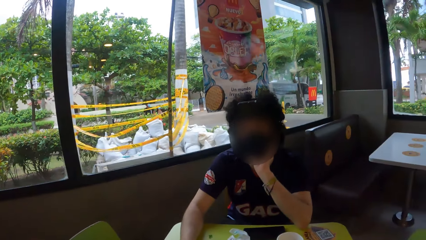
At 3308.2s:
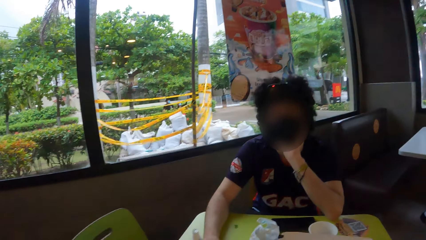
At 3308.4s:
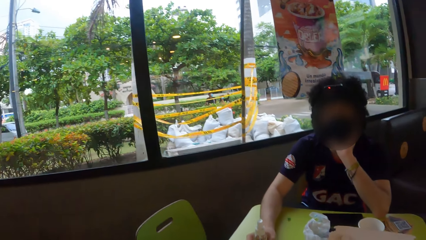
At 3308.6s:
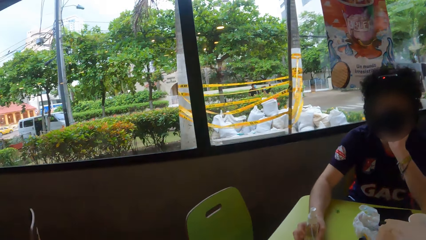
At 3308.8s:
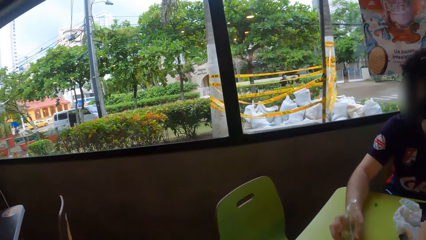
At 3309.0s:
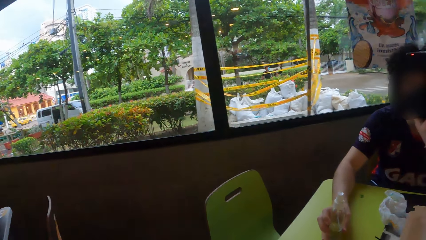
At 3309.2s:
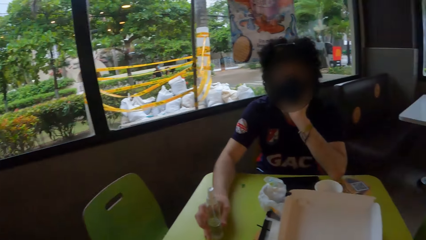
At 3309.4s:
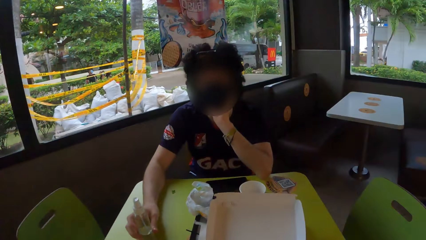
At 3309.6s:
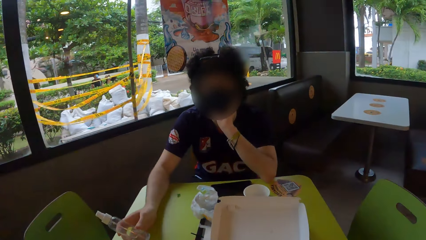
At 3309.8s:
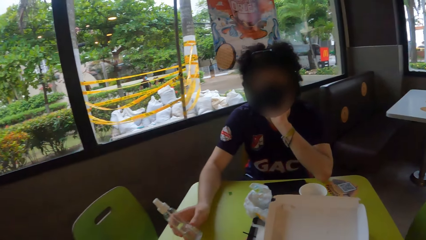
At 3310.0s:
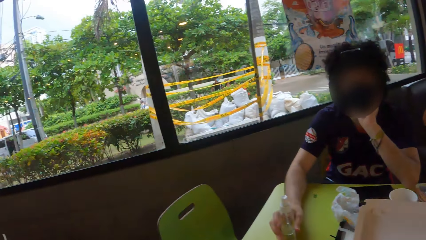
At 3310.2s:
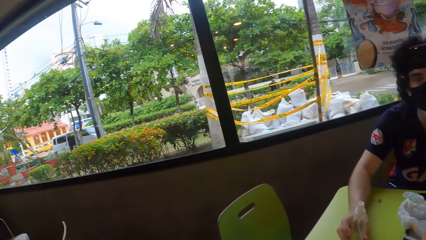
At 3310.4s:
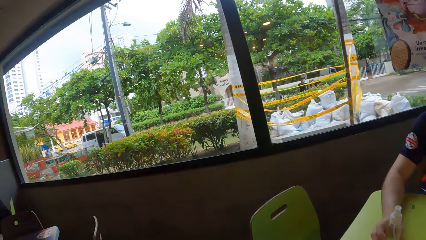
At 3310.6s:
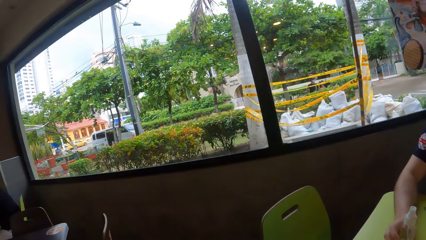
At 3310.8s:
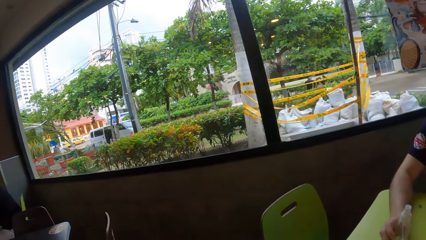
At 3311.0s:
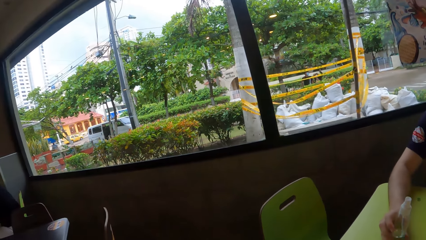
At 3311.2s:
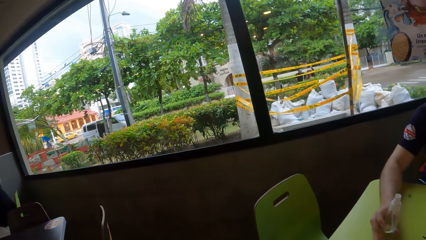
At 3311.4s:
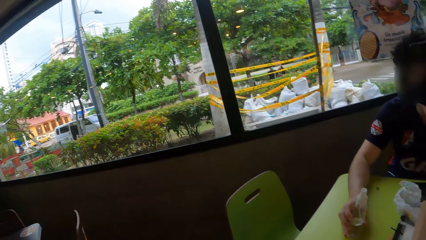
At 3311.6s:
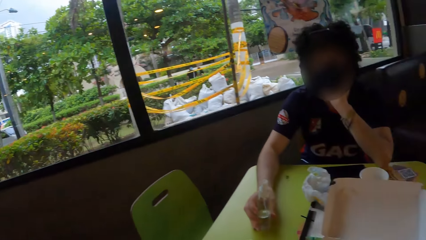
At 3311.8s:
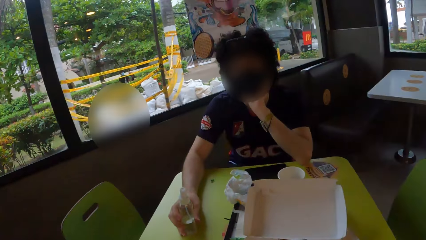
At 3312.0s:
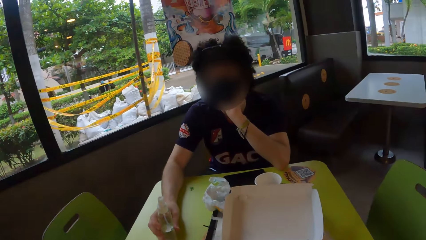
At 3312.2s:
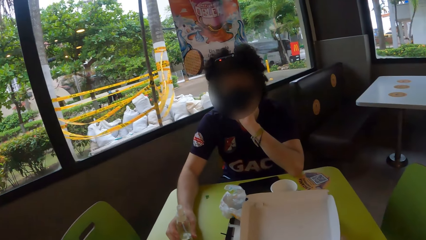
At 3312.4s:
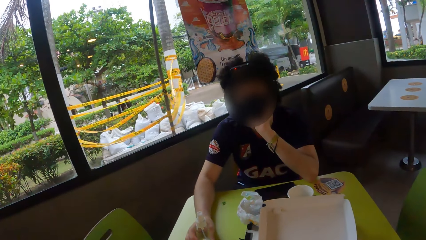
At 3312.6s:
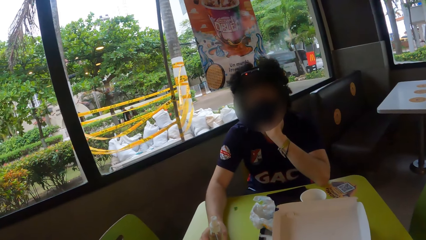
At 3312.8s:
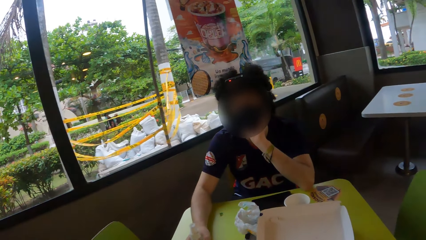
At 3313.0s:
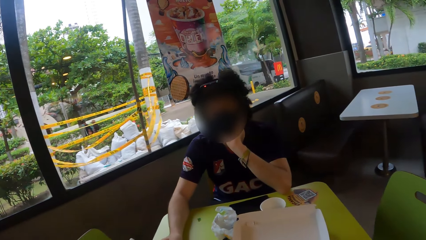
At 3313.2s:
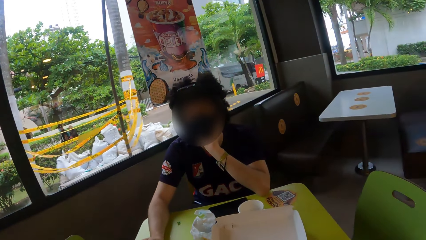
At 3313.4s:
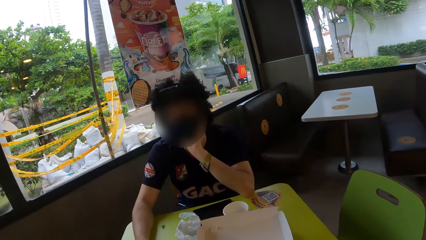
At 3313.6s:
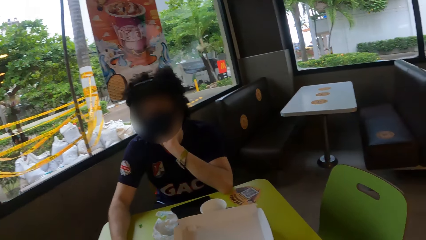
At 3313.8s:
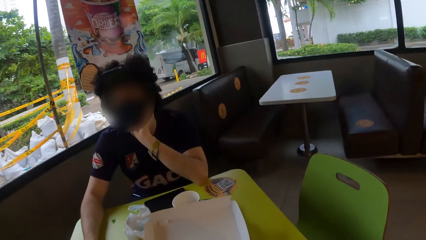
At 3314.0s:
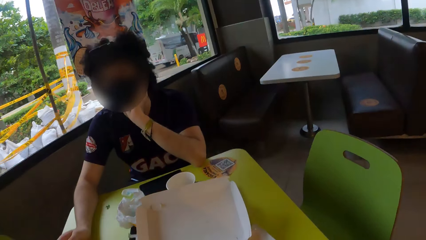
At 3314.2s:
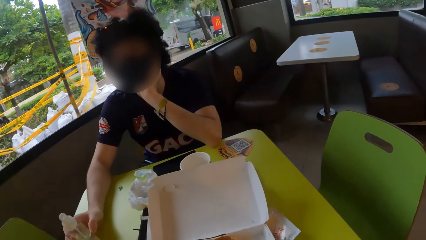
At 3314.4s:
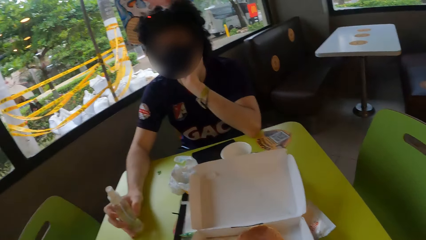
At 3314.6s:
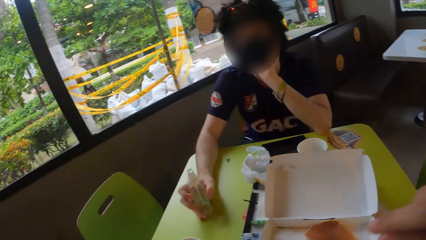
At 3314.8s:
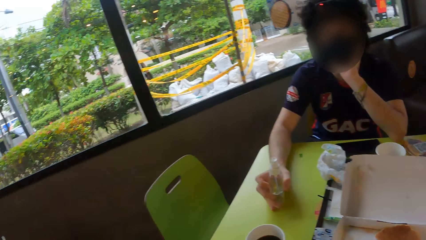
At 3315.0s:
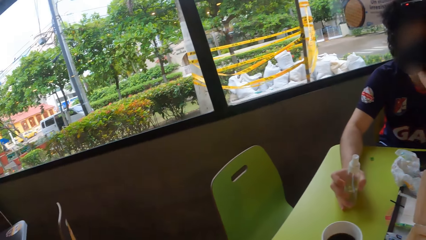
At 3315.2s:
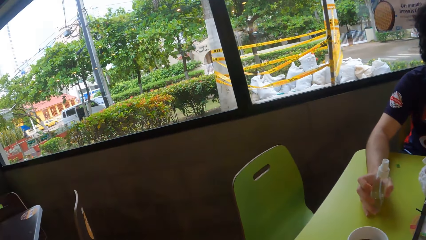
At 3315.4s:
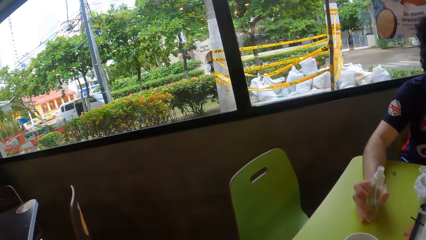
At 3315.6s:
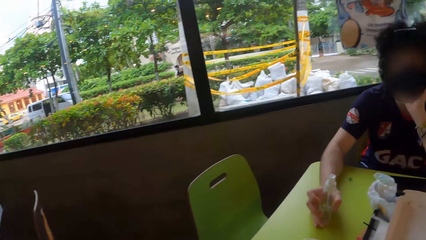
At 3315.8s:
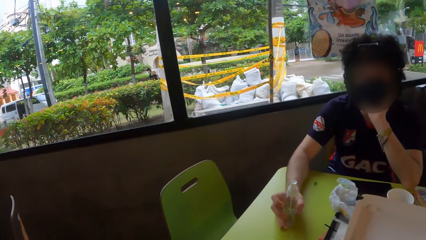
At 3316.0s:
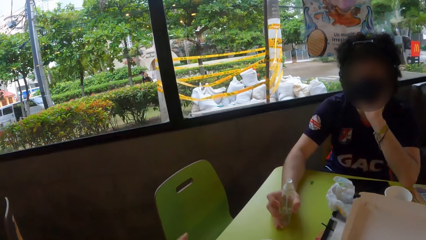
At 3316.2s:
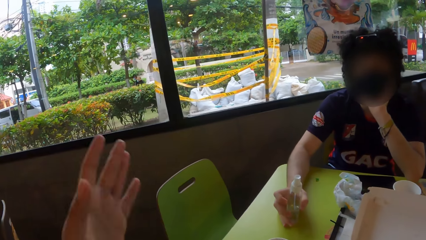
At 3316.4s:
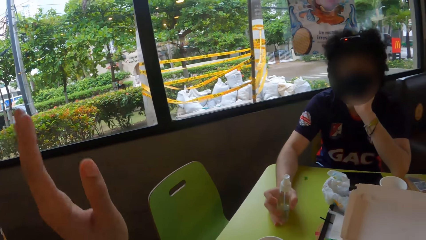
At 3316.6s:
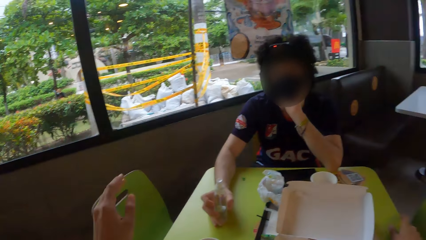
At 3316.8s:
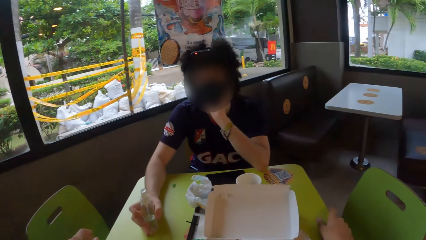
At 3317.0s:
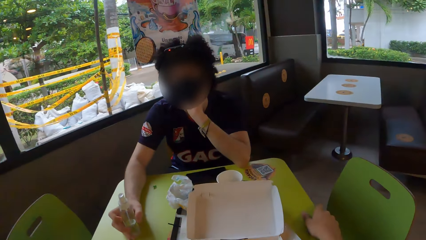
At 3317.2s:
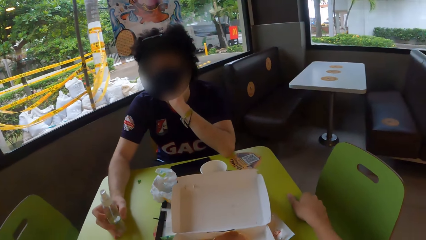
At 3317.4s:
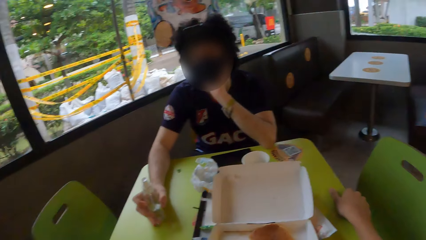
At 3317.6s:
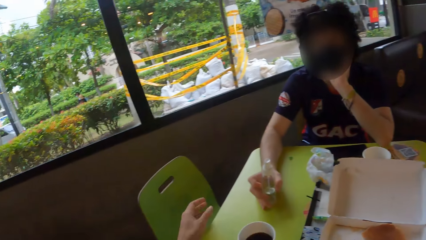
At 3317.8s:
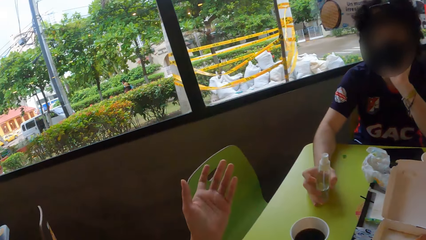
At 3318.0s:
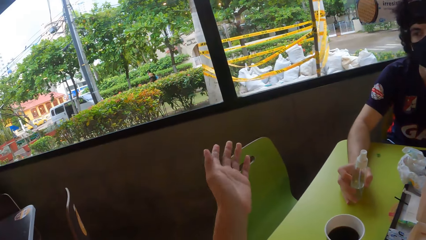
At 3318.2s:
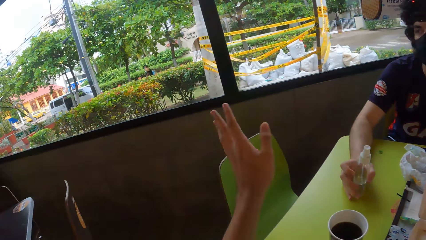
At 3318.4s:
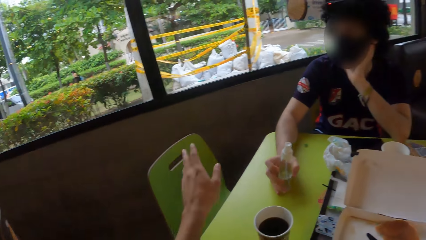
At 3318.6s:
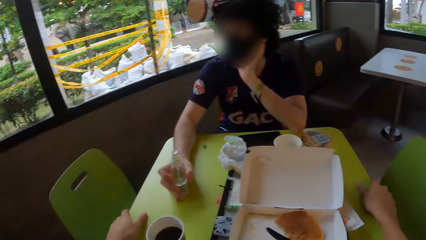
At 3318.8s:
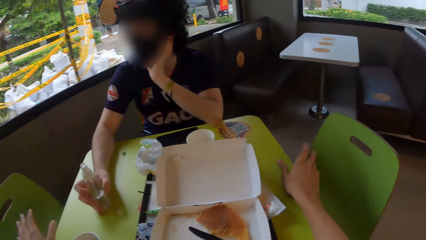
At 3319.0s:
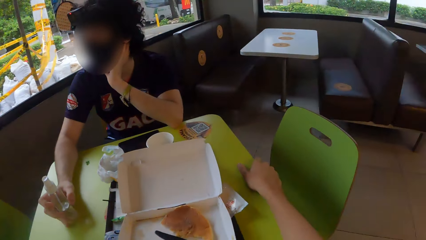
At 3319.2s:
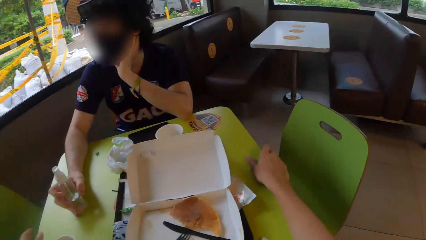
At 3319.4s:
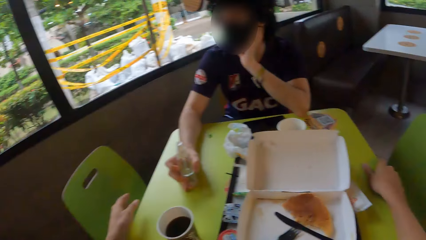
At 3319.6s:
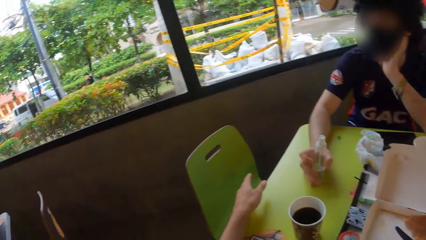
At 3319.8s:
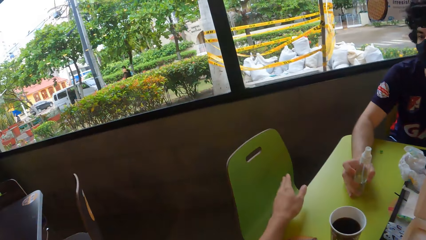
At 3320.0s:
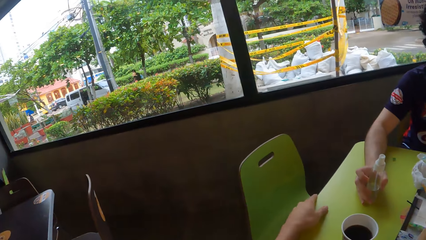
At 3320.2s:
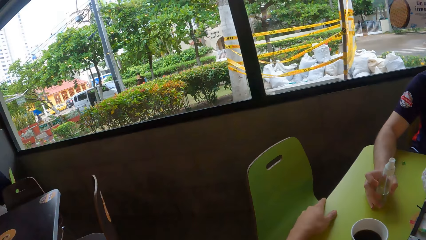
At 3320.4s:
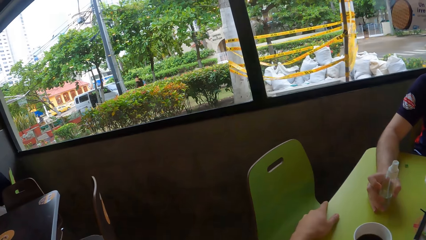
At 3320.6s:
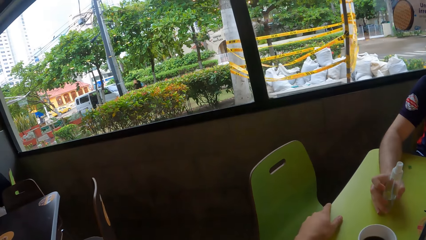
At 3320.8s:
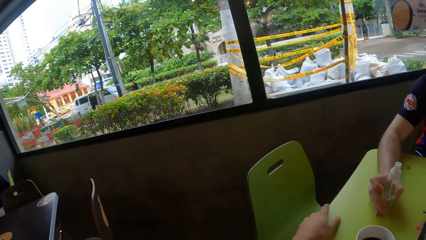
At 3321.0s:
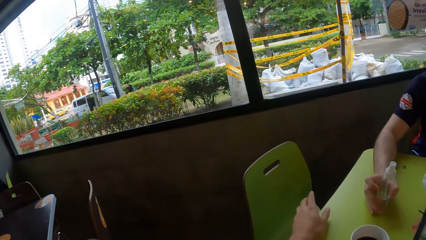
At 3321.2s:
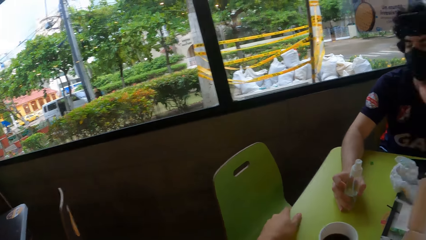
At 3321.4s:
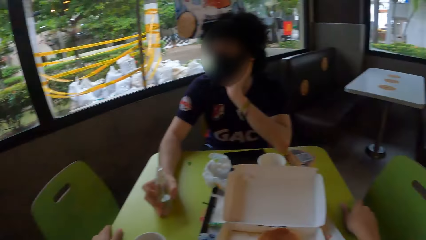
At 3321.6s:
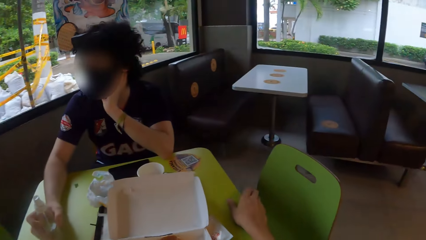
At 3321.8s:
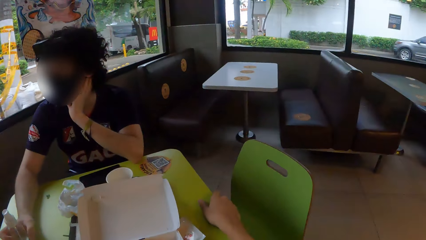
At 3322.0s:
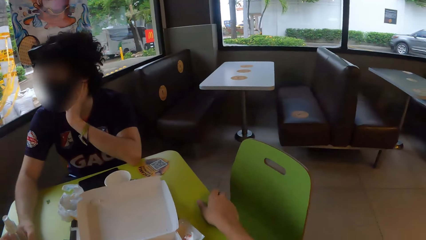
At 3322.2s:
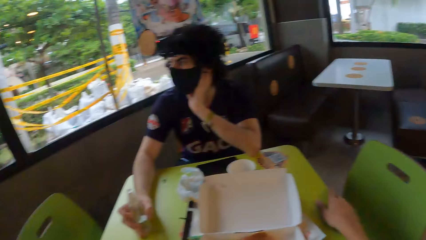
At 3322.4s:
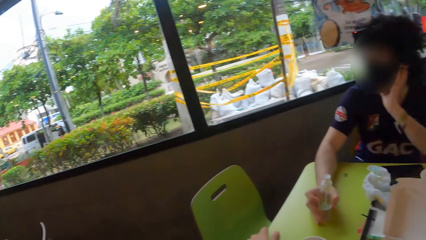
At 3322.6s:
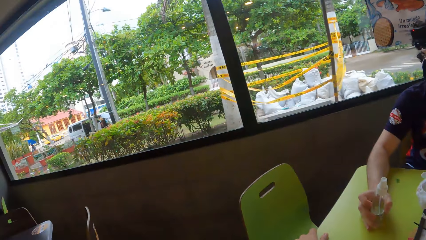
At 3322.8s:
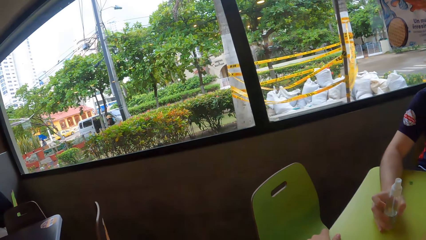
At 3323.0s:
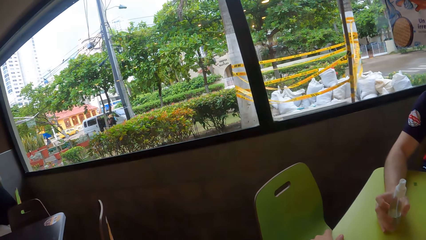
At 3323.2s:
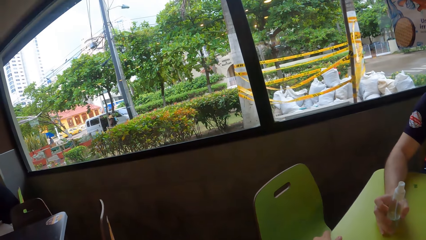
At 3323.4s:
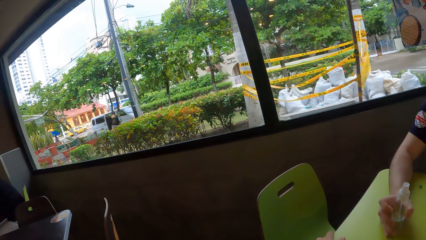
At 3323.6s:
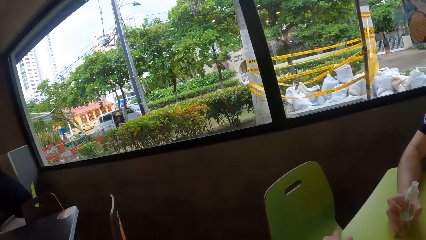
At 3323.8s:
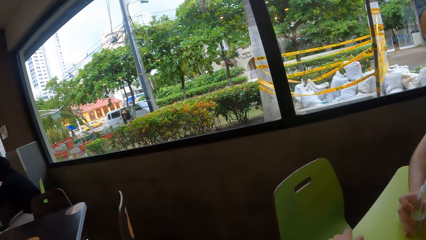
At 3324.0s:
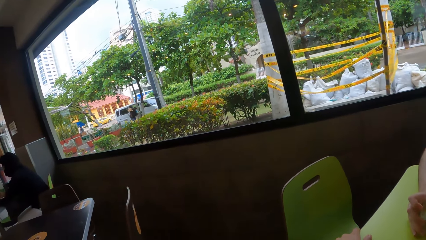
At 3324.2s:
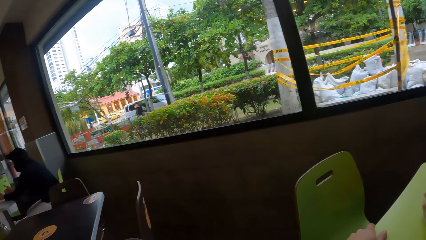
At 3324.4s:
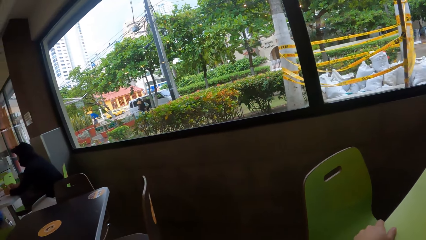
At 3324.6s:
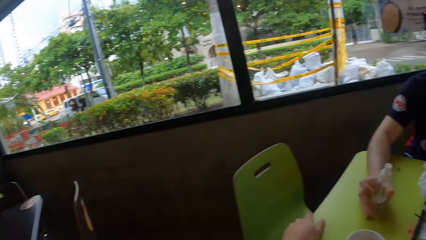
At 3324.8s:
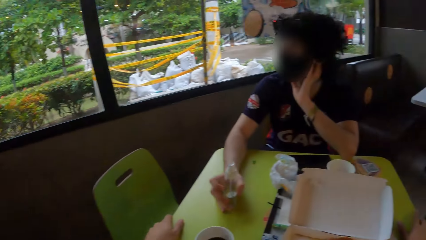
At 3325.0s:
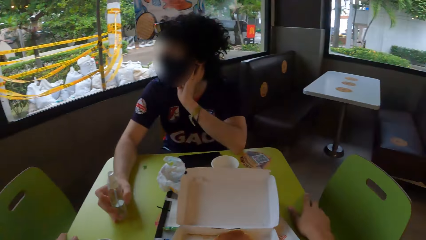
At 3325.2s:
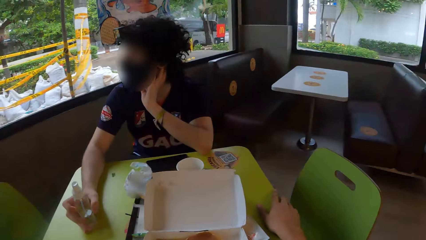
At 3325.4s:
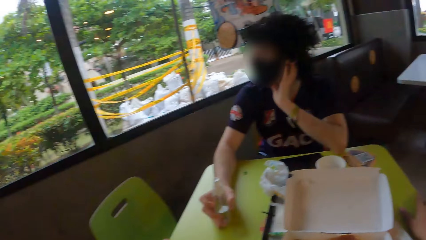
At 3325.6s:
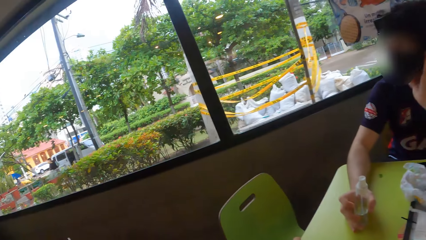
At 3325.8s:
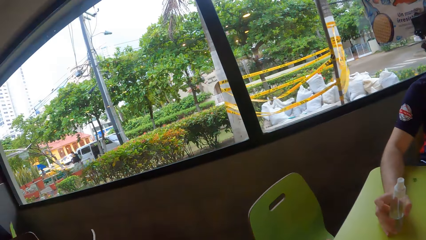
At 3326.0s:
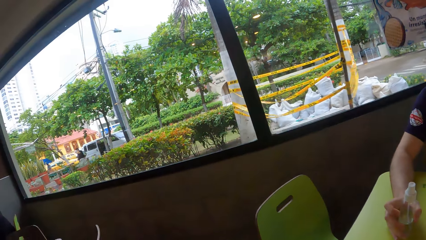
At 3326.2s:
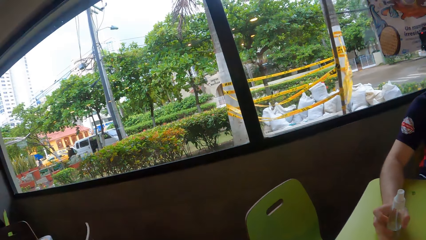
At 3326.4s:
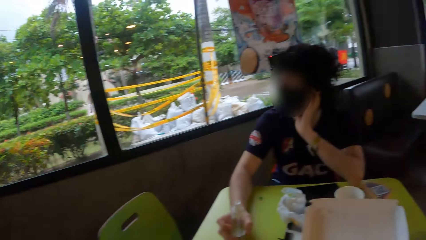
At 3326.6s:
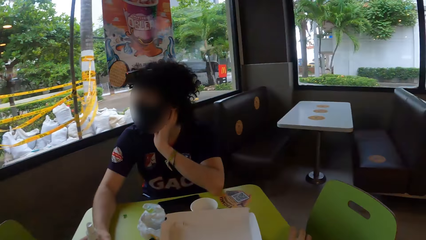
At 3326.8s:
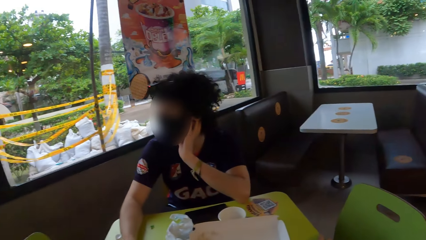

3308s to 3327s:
The camera wearer lifts the hand. They hold the table. They converse with a person.
